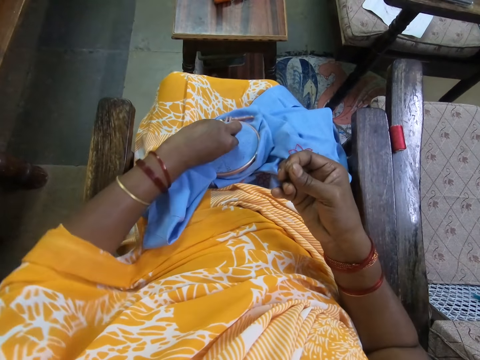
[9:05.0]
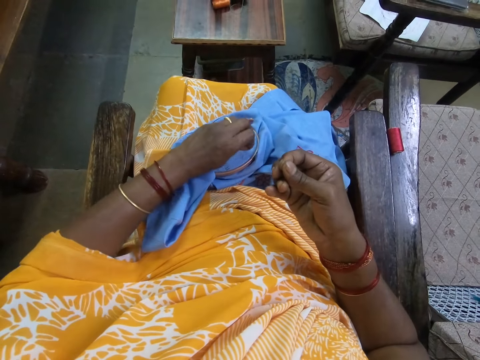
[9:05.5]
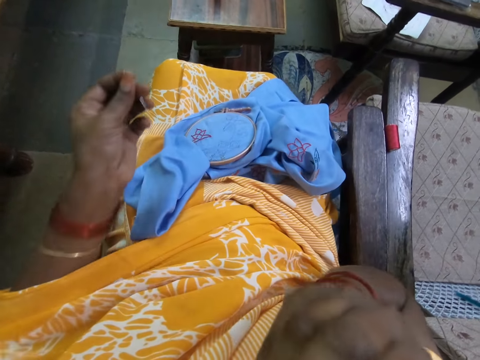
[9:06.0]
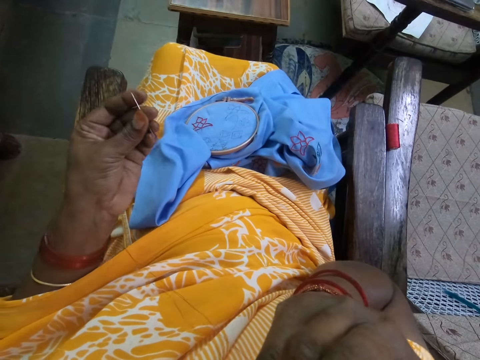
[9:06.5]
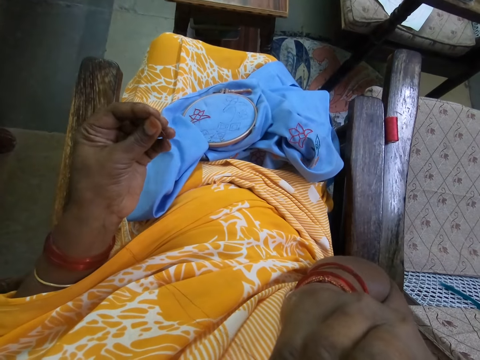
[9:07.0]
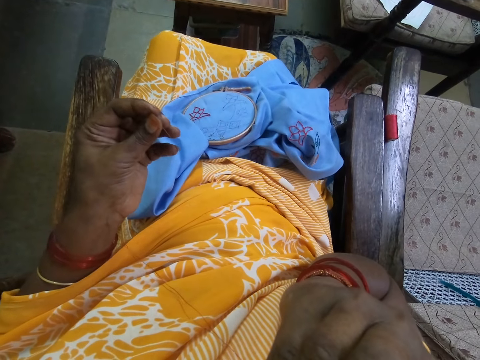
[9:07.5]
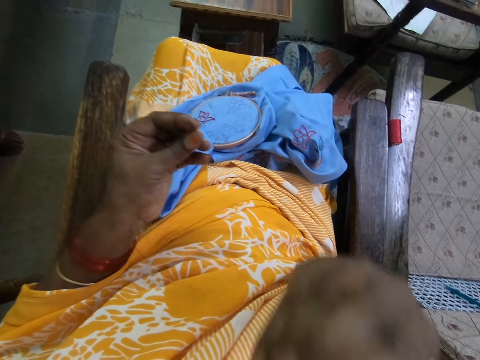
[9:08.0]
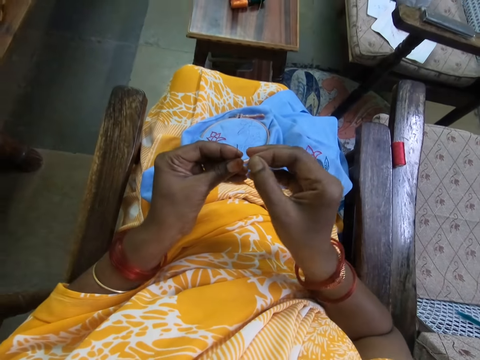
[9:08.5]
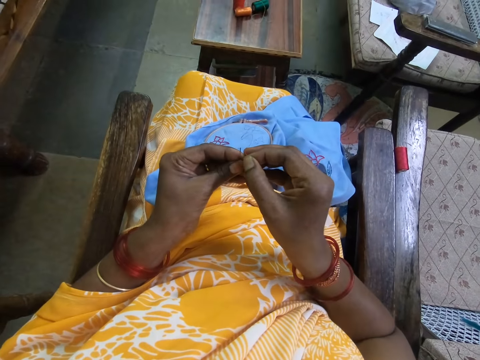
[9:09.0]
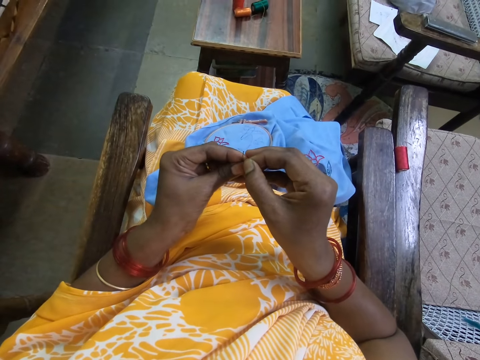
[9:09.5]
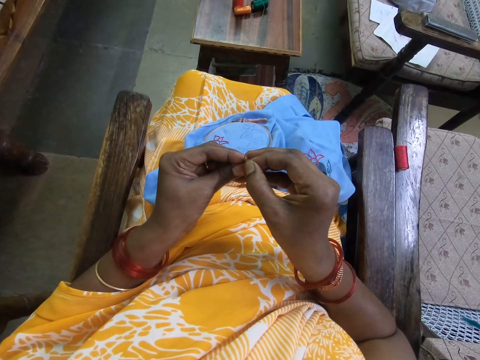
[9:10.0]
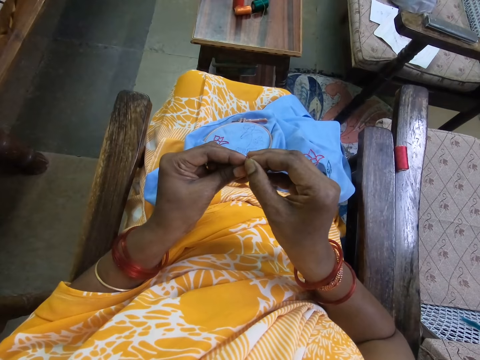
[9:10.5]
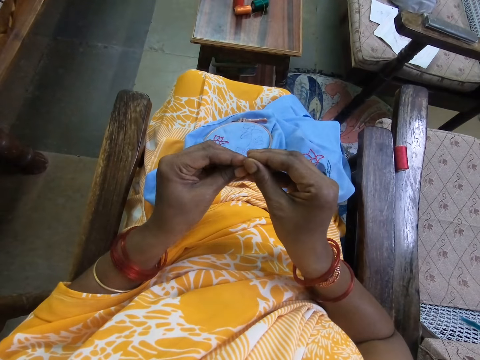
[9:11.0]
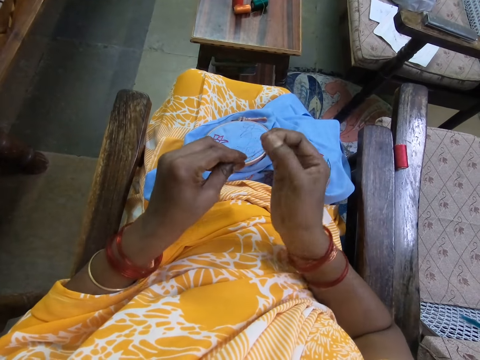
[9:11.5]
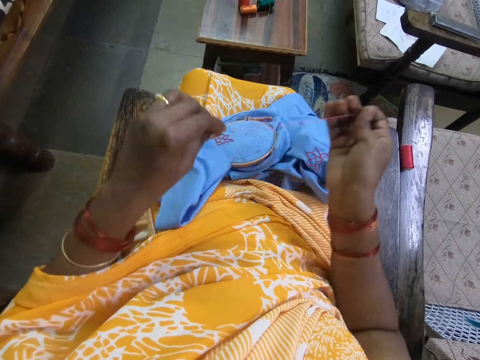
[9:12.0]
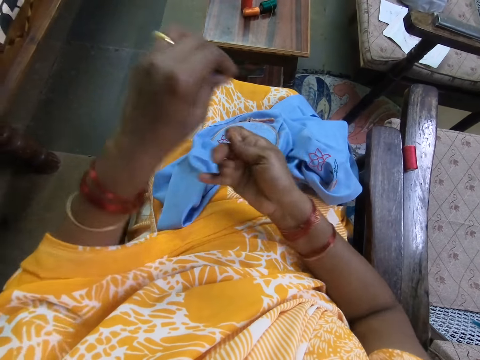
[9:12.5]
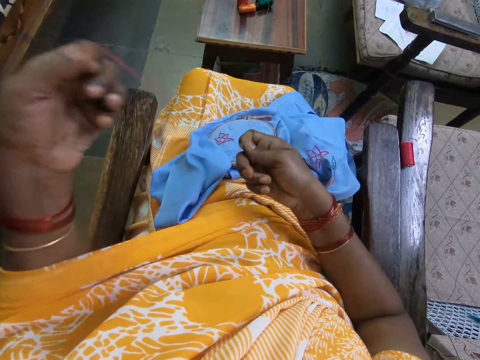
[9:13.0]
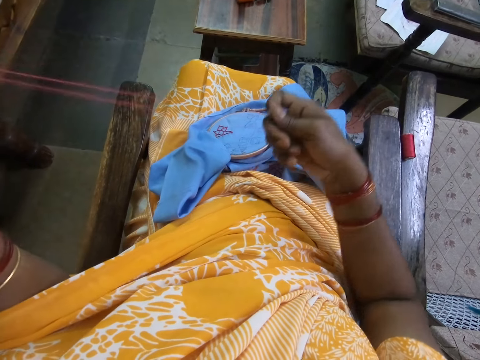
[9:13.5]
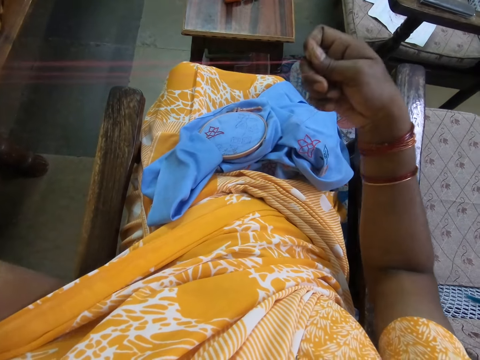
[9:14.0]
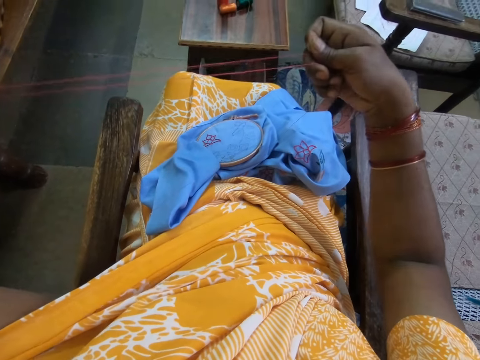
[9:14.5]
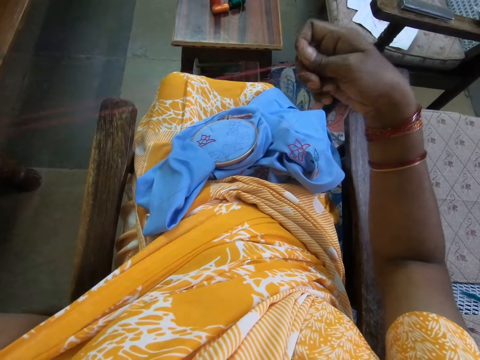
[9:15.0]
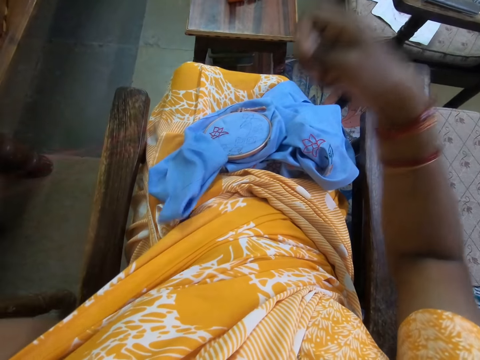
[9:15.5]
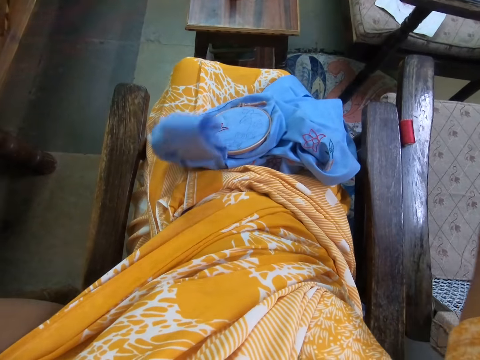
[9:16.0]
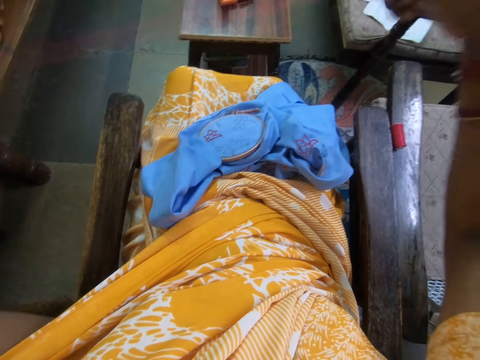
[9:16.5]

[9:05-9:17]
The camera wearer picks the needle from the canvas on her lap with her left hand. She takes the strand of thread in her right hand to her mouth. She fixes the thread in her right hand on the needle in her left hand. She straightens the thread on the needle in her left hand with her right hand. She pulls the thread on the needle.

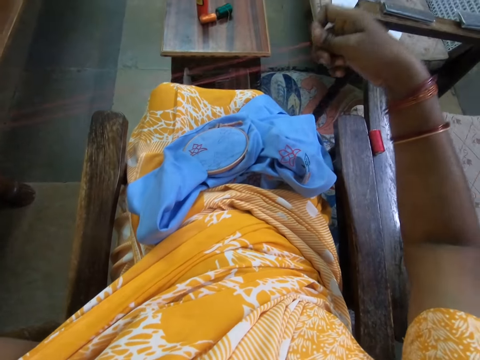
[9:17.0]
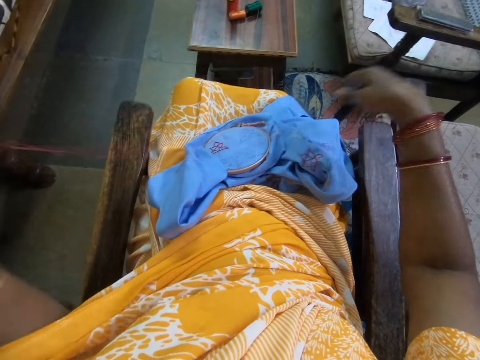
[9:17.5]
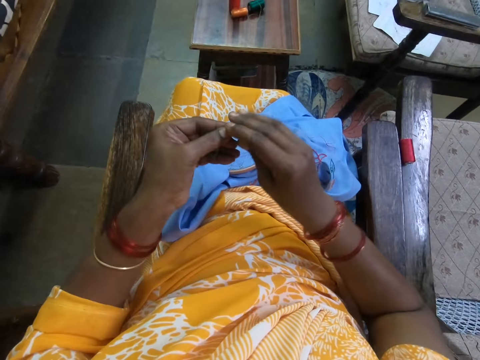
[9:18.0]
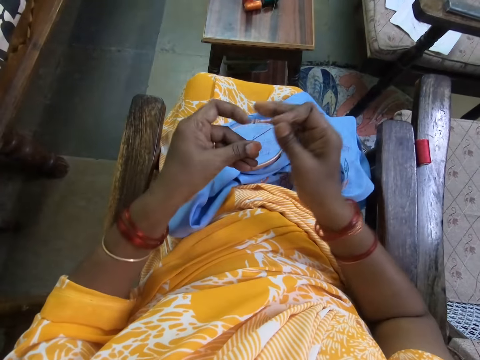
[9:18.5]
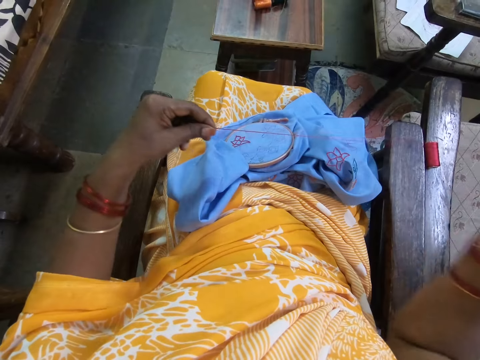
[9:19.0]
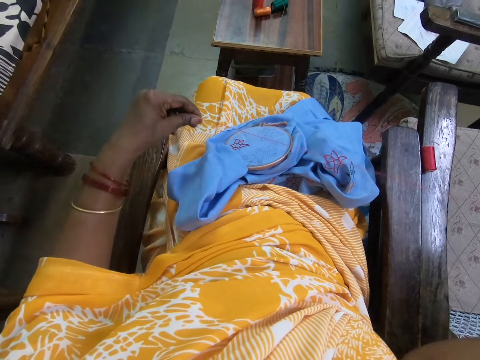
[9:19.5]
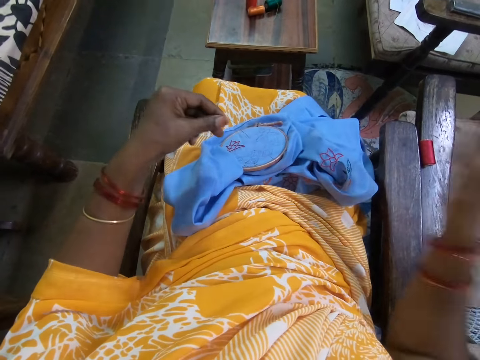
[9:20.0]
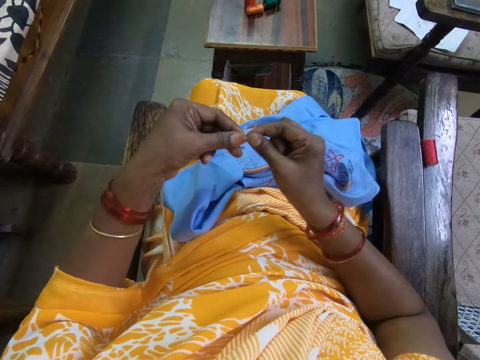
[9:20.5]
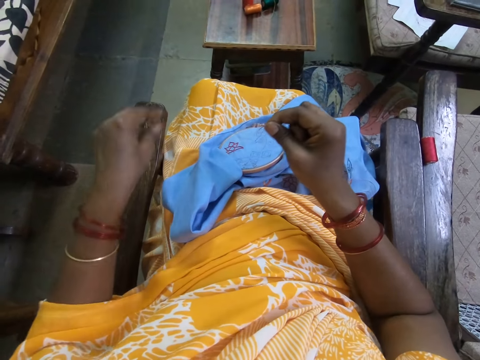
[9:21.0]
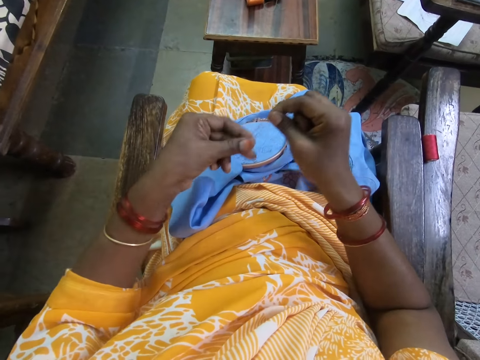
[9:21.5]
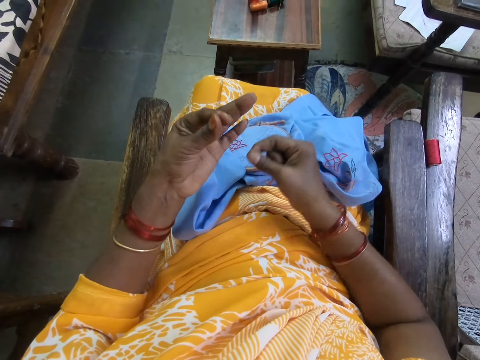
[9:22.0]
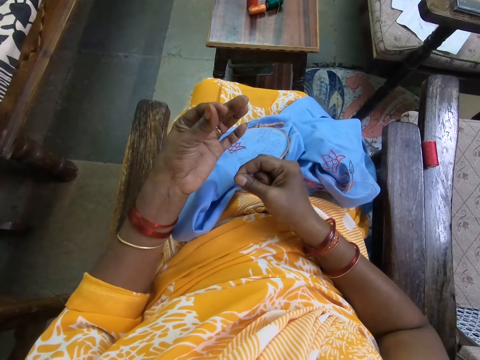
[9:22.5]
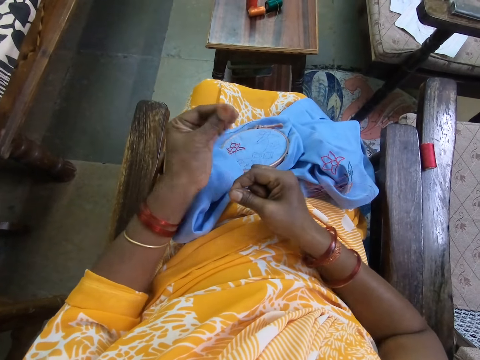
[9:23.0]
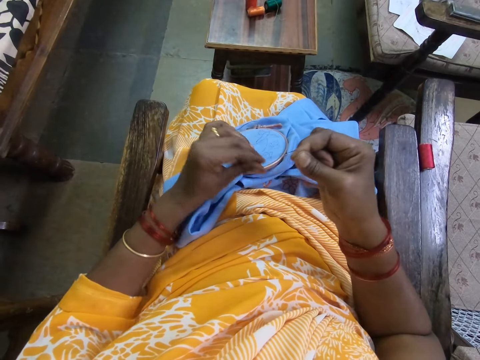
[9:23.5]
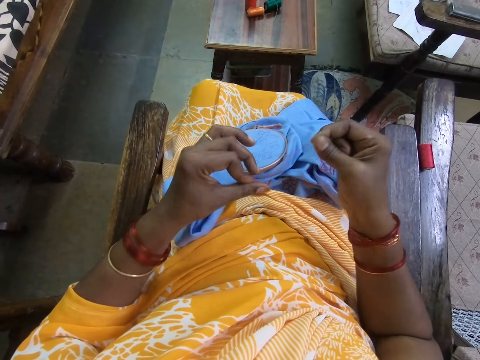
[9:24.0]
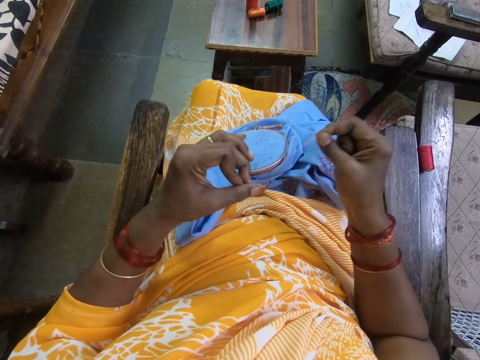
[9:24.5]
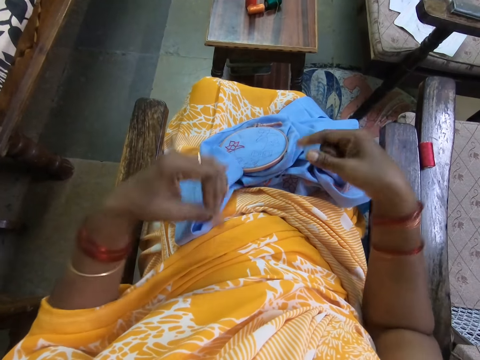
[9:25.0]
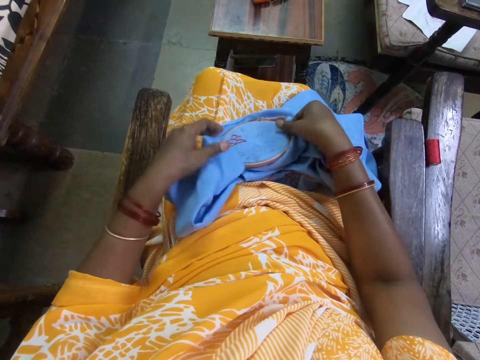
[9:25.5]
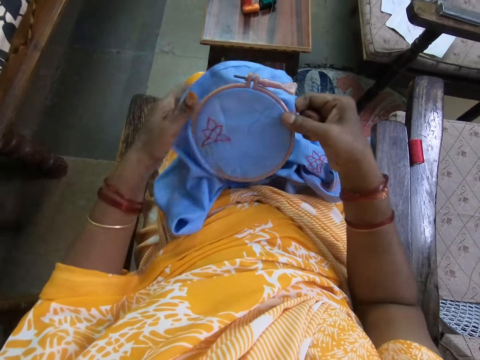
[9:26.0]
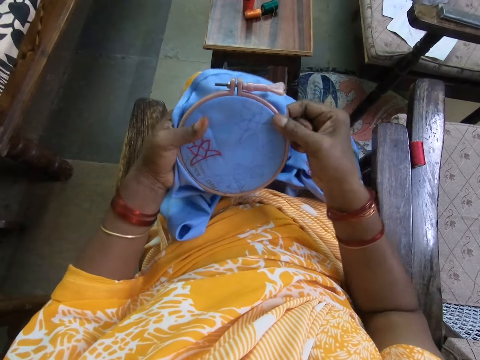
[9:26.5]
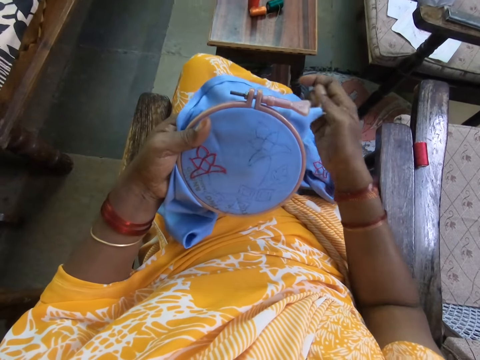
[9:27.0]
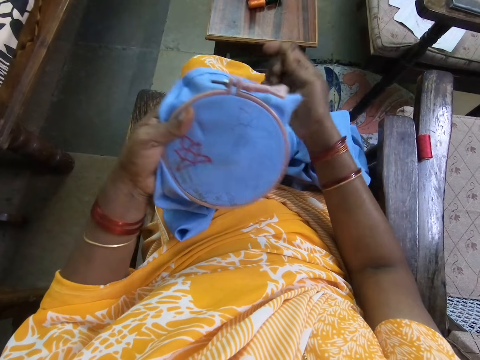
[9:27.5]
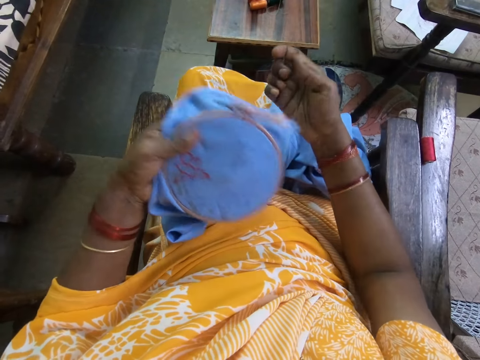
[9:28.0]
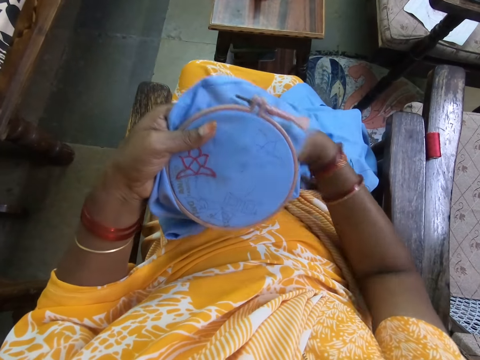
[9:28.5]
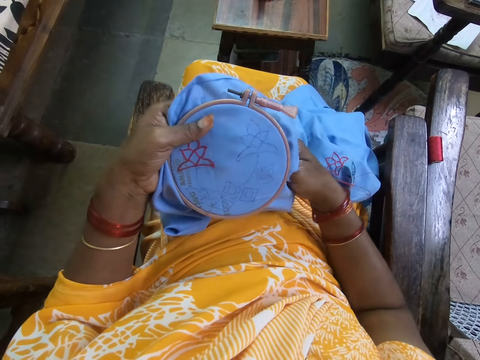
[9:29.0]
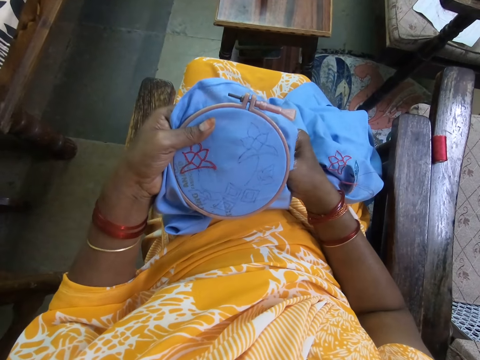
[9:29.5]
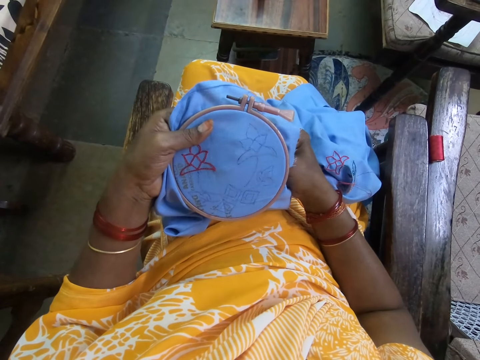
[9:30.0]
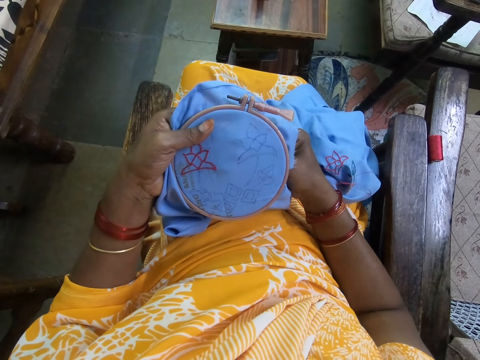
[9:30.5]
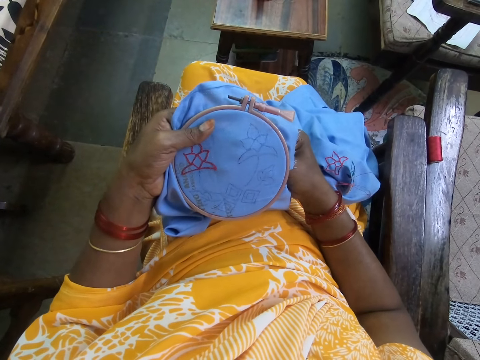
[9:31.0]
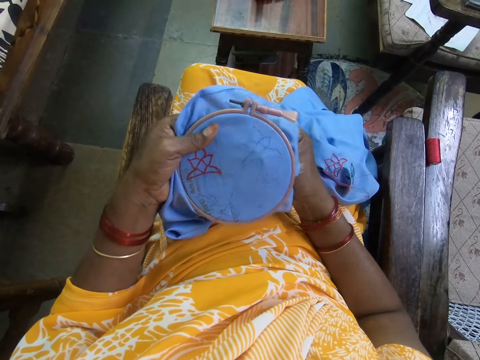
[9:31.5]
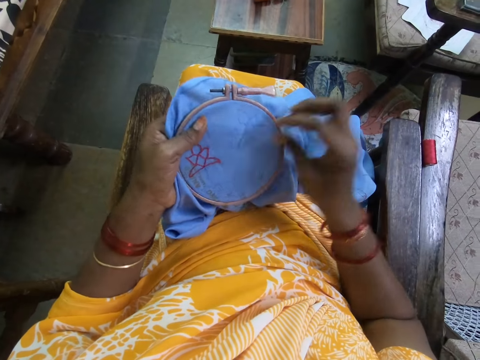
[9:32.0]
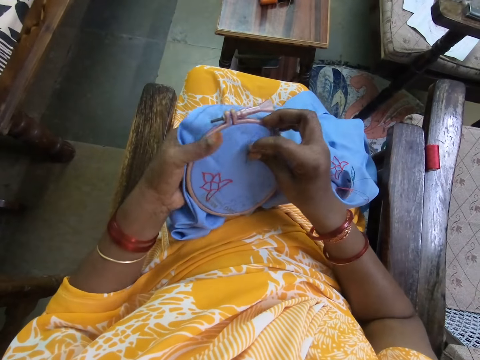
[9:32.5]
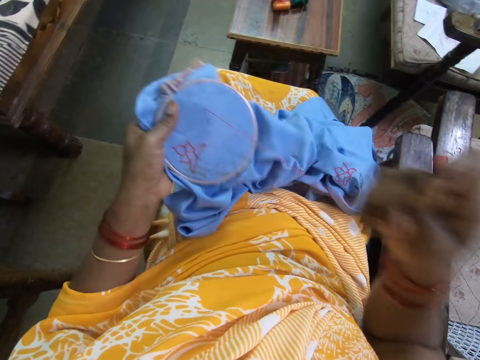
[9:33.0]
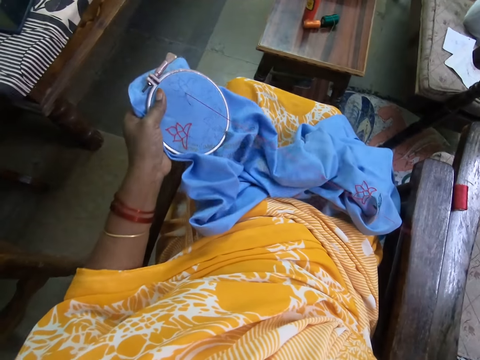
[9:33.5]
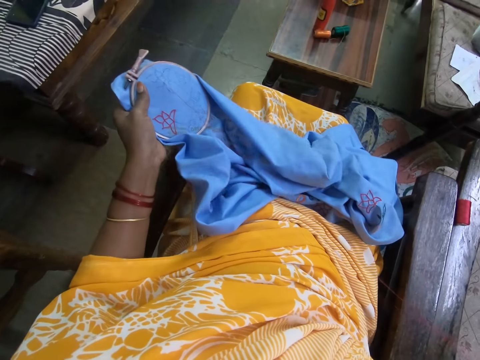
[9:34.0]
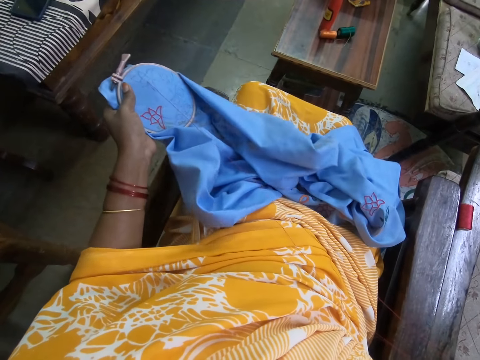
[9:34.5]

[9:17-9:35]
The camera wearer passes the needle from her left hand to her right hand. She drags the thread in the needle in her right hand with her left hand. She holds the thread with both hands. She ties the thread with her left hand. She picks the fabric in the hoop from her thighs with both hands. She holds the fabric in the hoop with her left hand. She embroiders on the fabric in the hoop in her left hand with the needle and the thread in her right hand.
